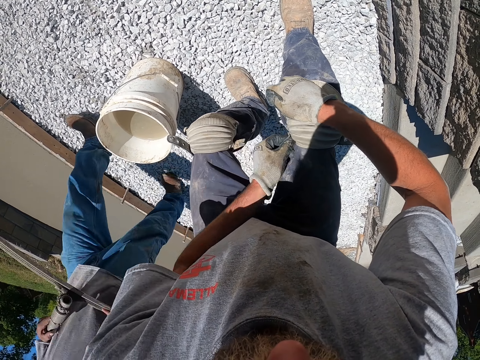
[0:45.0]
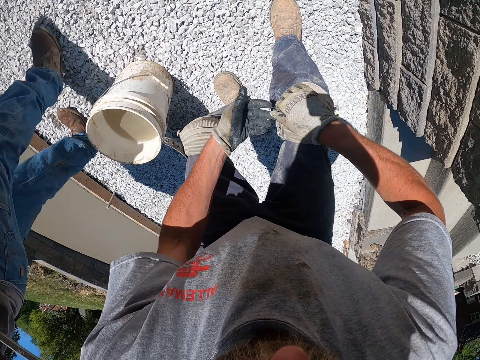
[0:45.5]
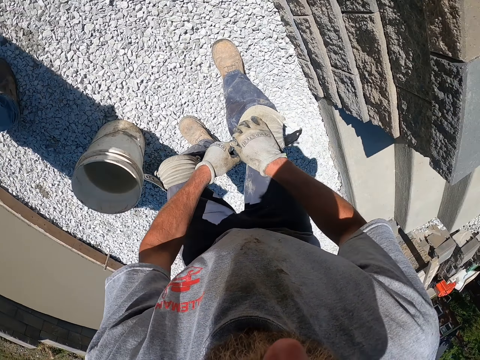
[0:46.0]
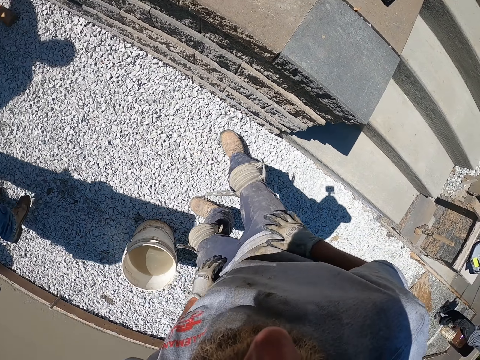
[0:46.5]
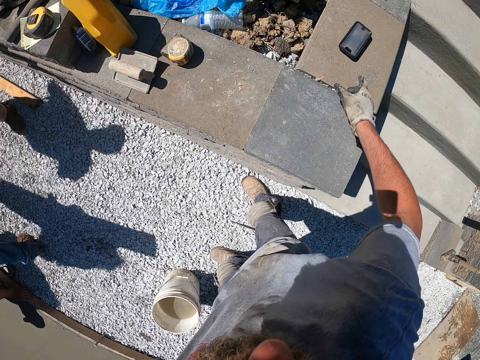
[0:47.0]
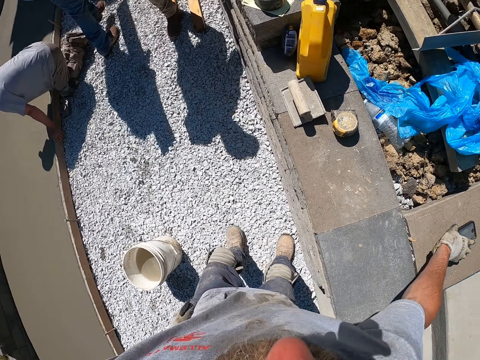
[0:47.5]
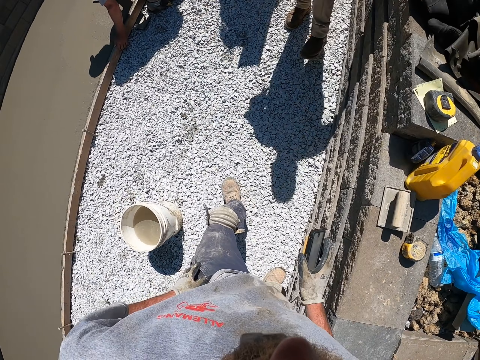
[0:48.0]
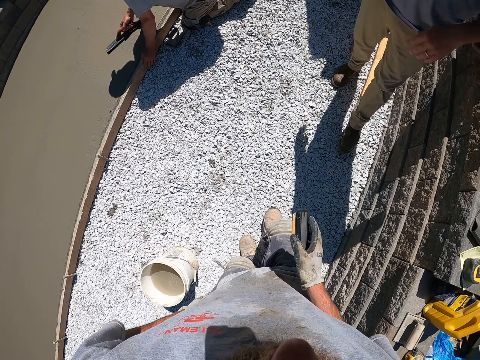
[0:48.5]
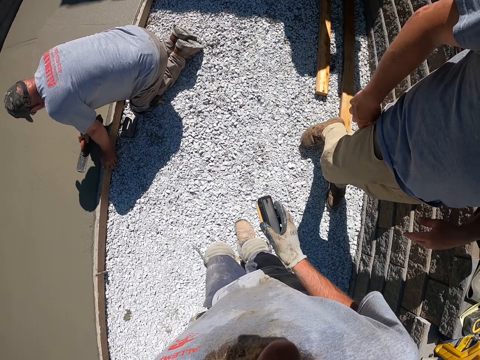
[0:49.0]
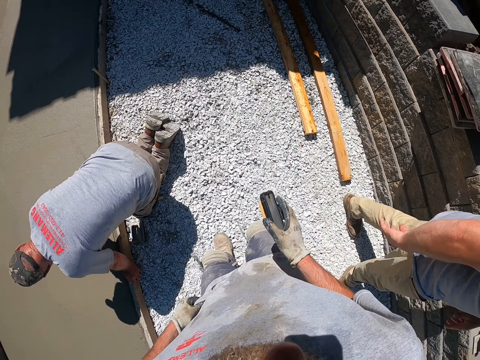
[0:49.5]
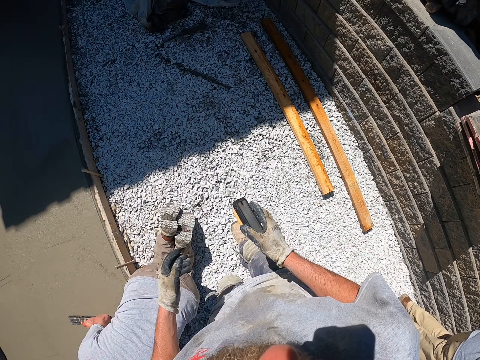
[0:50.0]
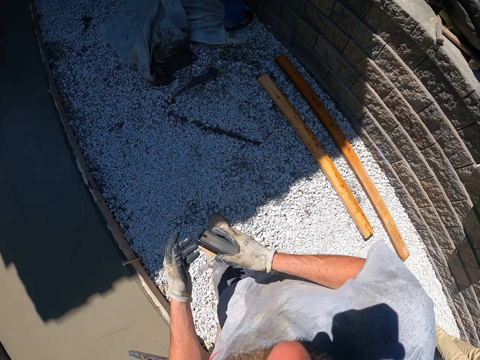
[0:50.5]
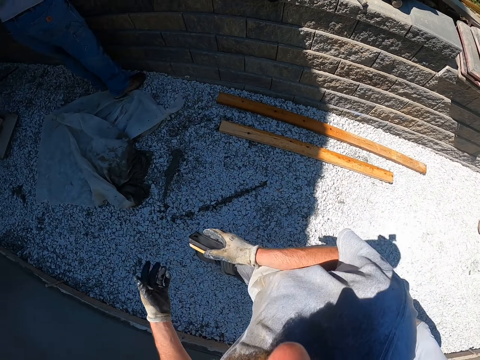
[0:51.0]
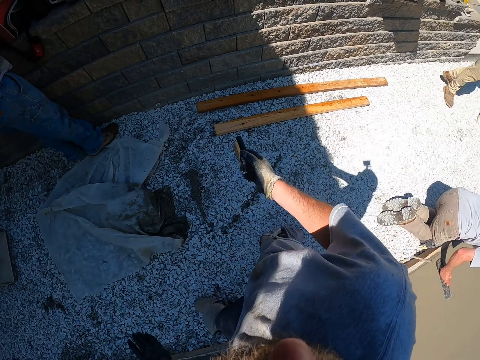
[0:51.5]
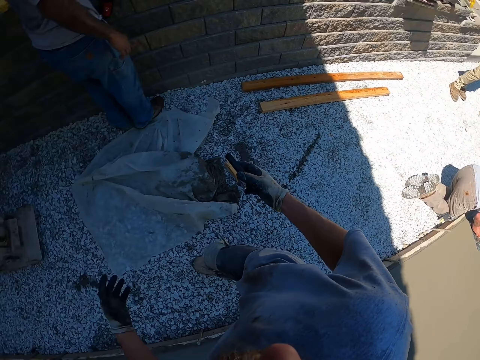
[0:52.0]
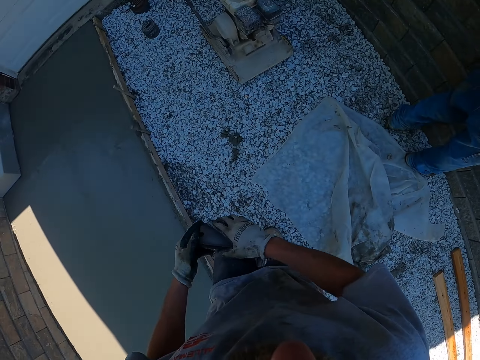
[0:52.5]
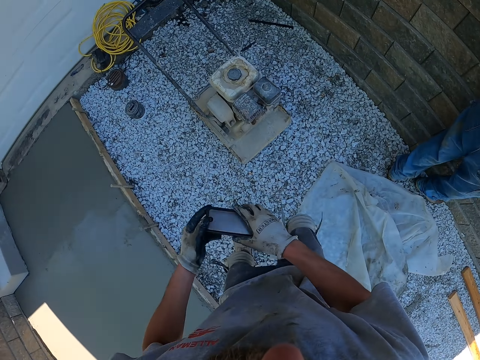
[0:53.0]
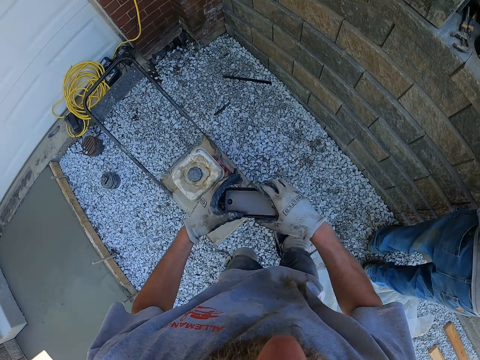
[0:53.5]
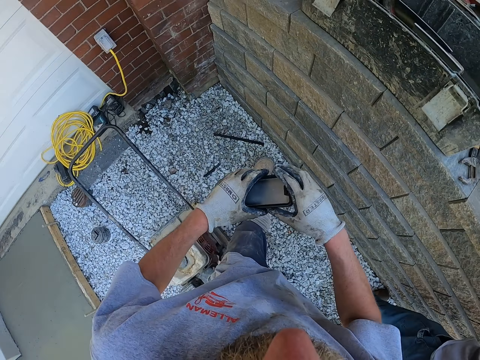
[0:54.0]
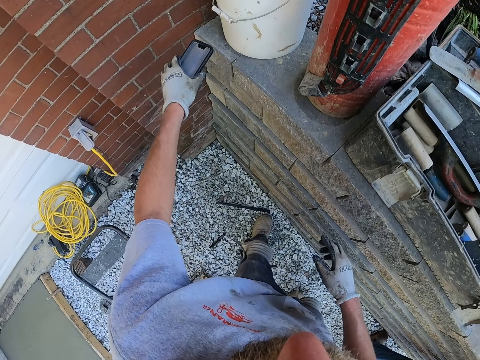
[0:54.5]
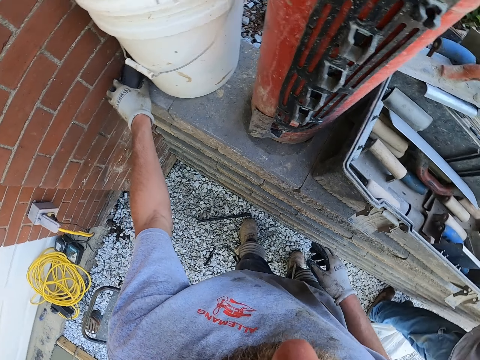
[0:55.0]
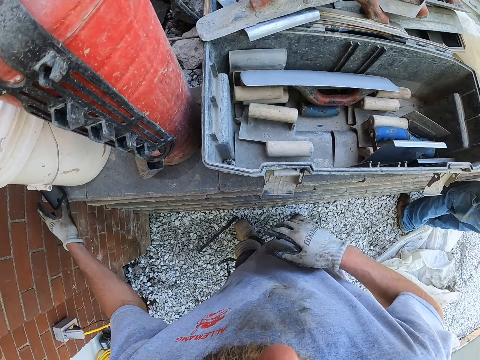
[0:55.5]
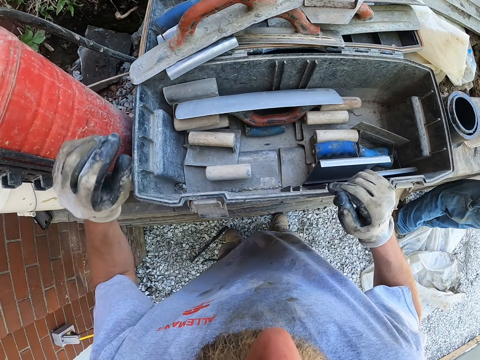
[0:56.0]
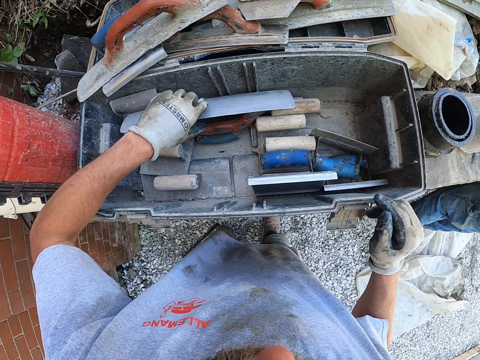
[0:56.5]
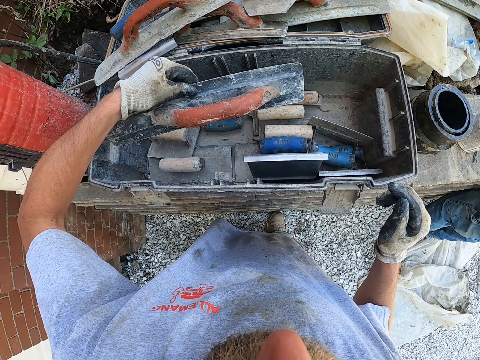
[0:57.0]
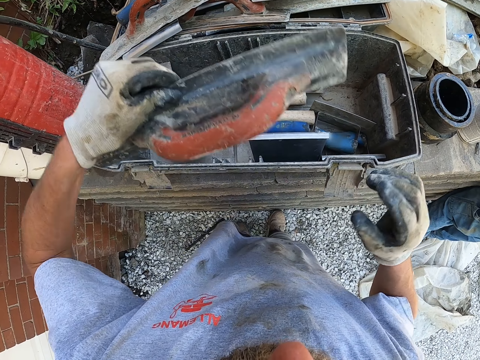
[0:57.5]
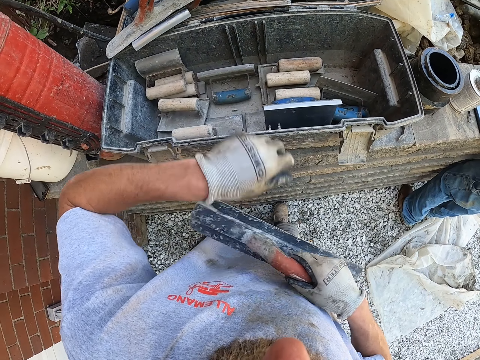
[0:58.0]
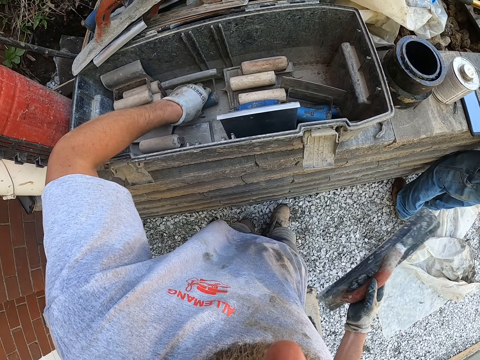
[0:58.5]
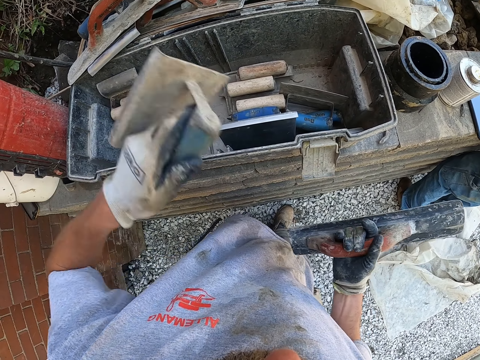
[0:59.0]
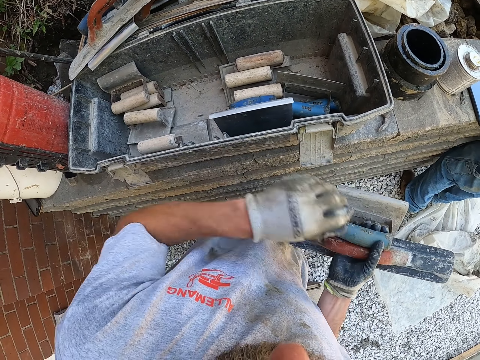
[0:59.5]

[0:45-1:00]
A man walks around. The camera wearer looks around. They pick up a smartphone on the damp proof course with the right hand. They walk. They stare around. They hold the smartphone with both hands. They walk. They put the smartphone on the damp proof course with the left hand. They stare around. They grab a metal masonry float with the left hand in a metal trough. They pick up the metal float from the metal trough with the left hand. They pass the metal float in the left hand to the right hand. They pick up a floor marker metal float in the trough with the left hand. They pass the floor marker metal float in the left hand to the right hand.

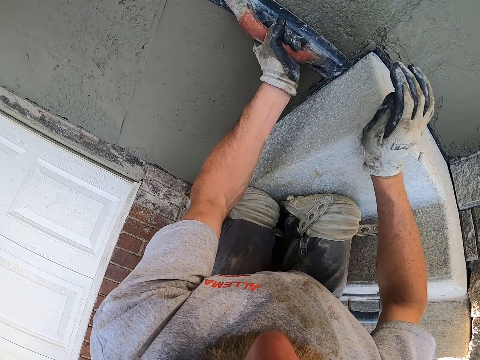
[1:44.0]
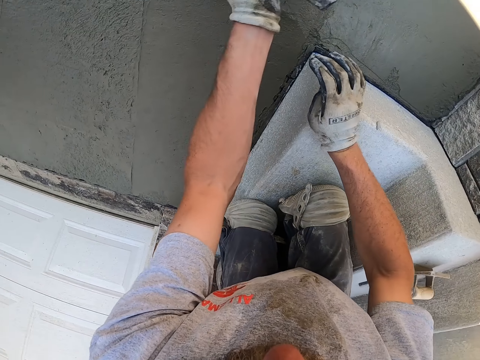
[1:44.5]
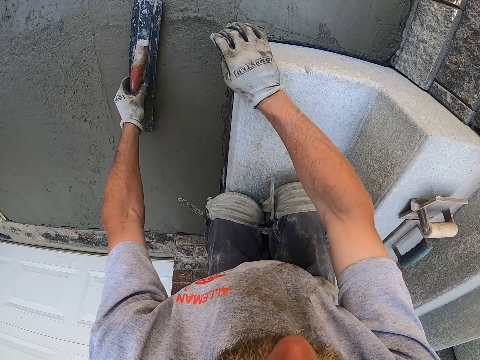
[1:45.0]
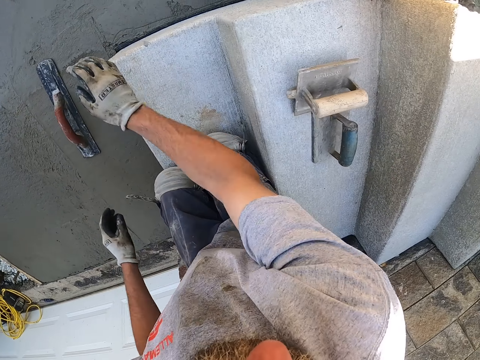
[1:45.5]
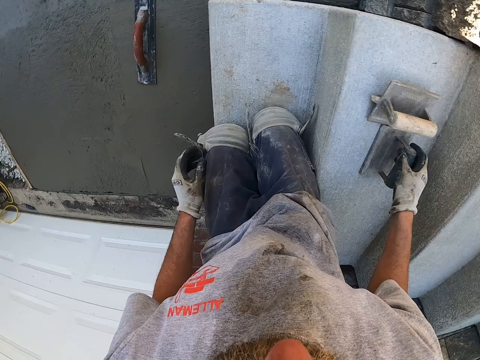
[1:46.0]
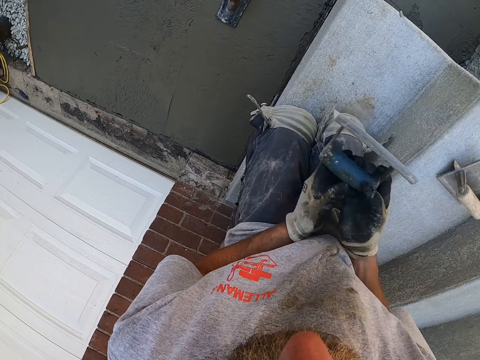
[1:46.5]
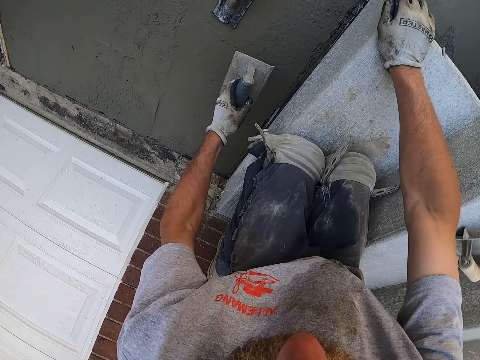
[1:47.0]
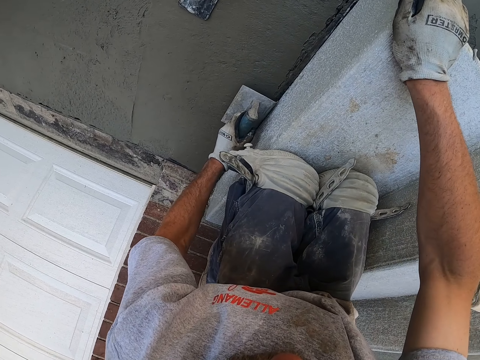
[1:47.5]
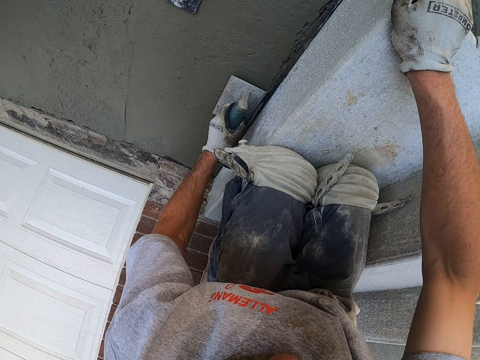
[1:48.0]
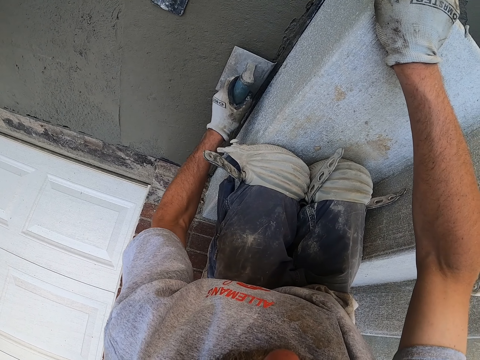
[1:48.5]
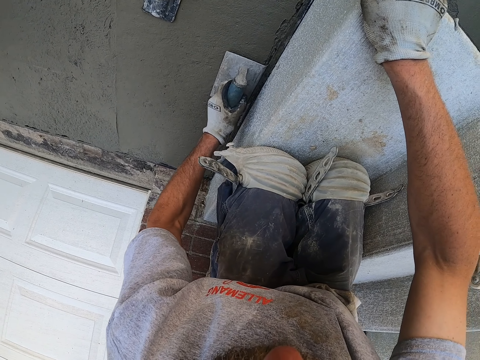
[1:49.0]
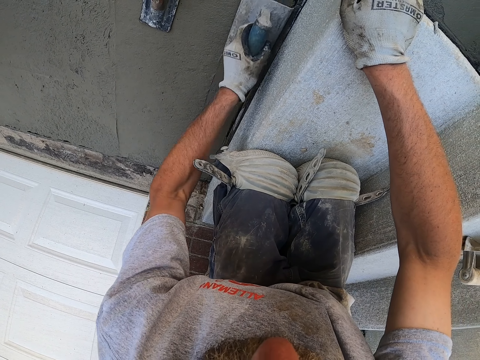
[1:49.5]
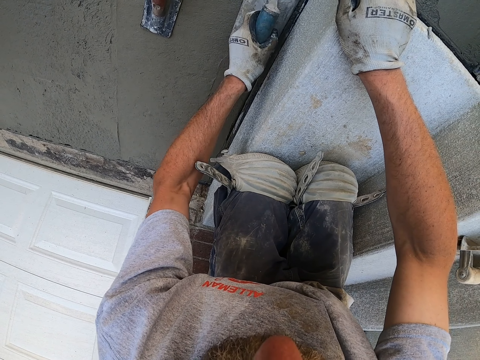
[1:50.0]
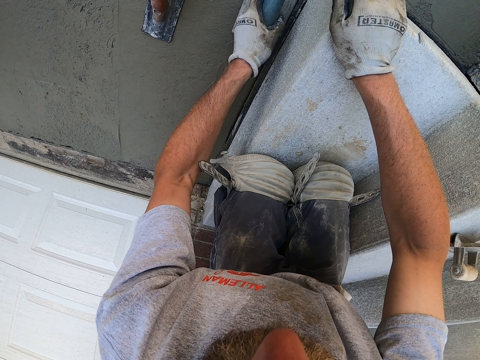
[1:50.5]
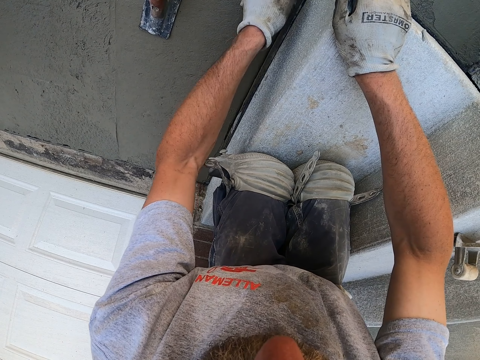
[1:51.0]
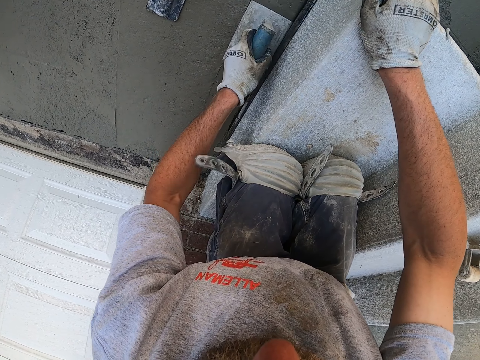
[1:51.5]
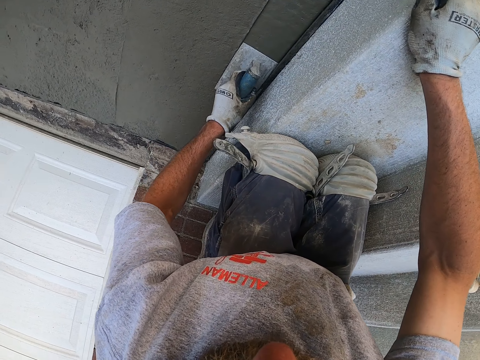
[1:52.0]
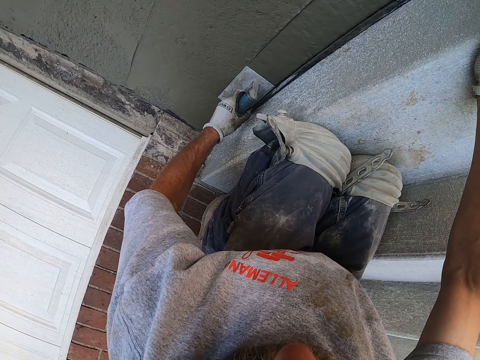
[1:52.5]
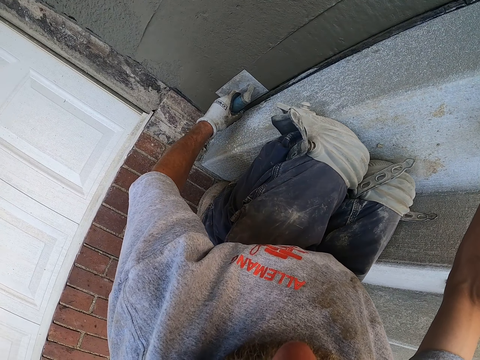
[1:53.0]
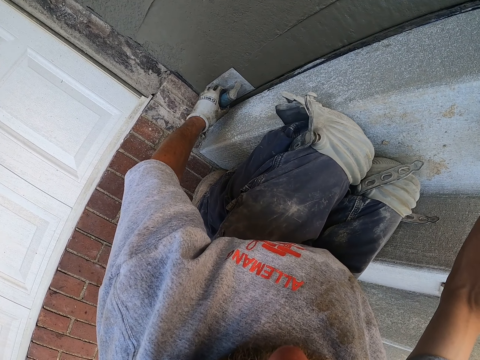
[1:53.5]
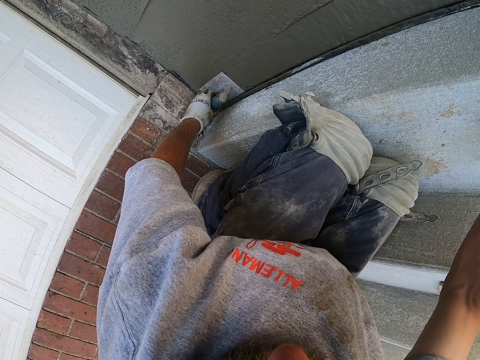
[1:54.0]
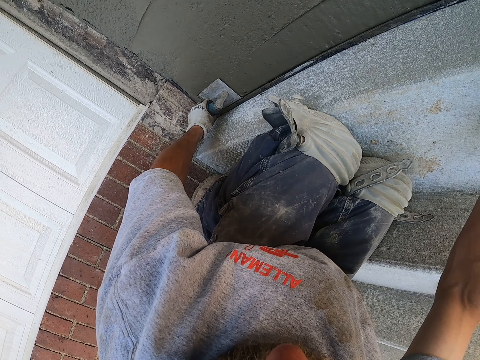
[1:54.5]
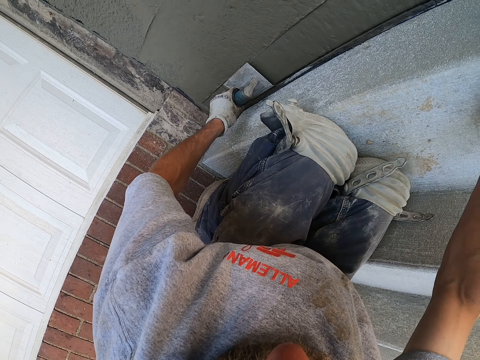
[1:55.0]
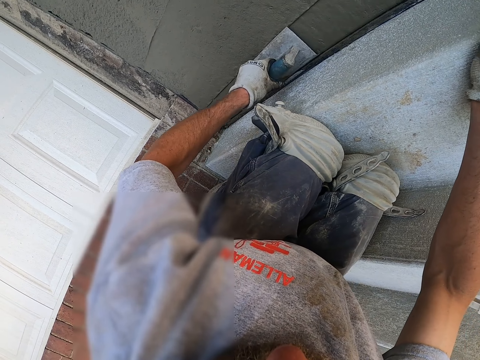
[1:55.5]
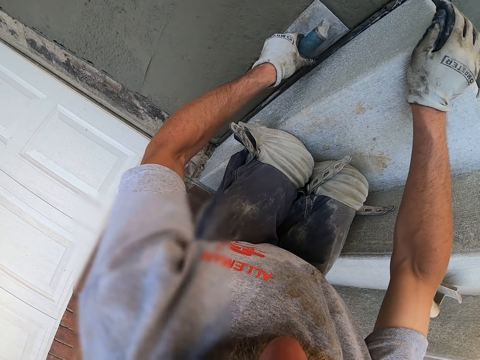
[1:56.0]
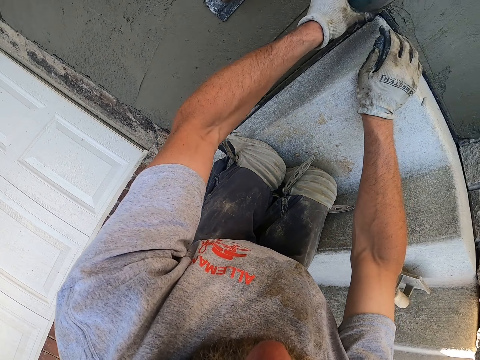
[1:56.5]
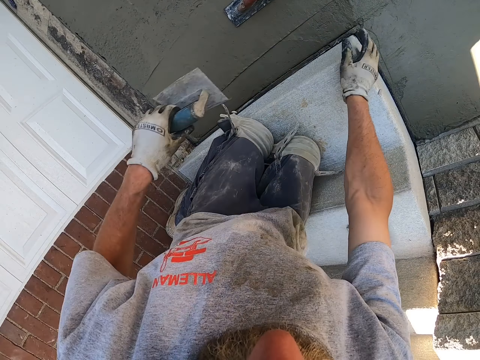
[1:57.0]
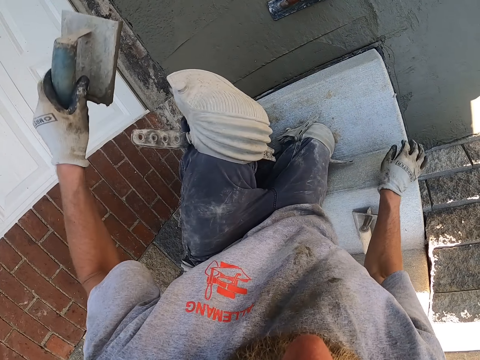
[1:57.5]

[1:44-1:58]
The camera wearer quits the metal float on the floor. They pick up a floor marker metal float on the stair with the right hand. They pass the floor marker metal float in the right hand to the left hand. They pit the floor with the floor marker metal float to make a line. They remove the floor marker metal float from the floor with the left hand.
